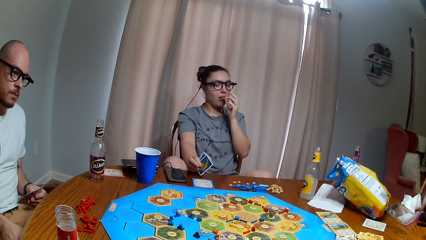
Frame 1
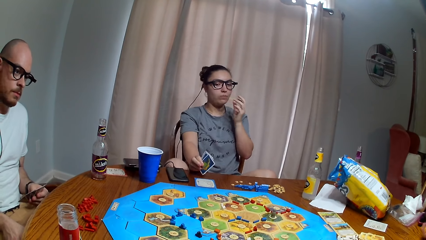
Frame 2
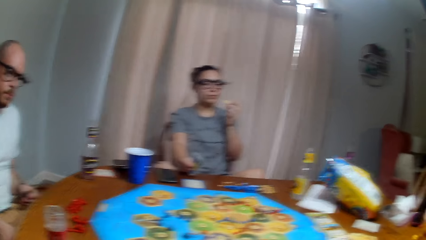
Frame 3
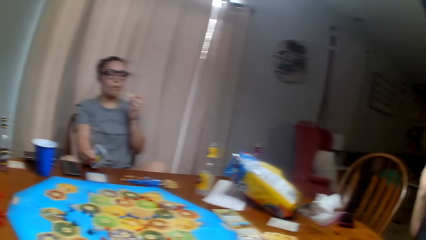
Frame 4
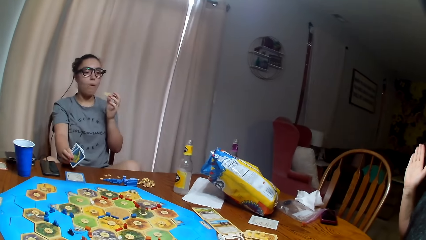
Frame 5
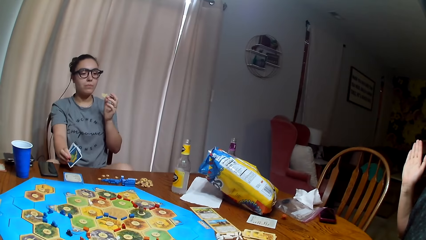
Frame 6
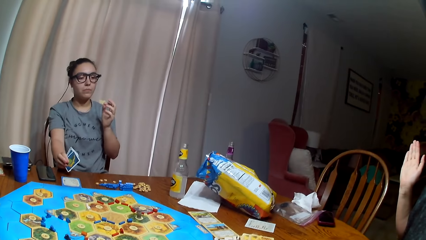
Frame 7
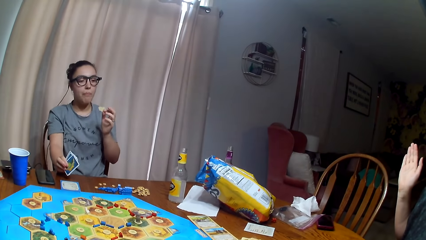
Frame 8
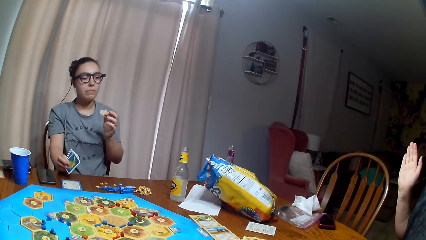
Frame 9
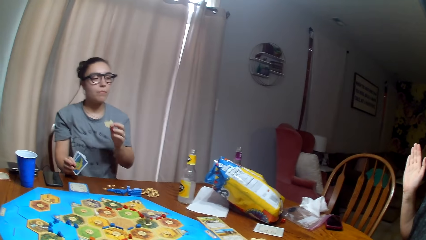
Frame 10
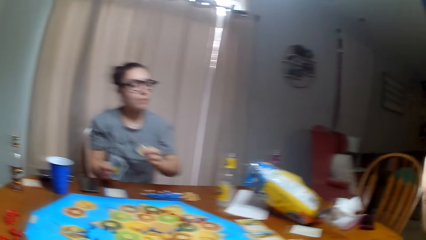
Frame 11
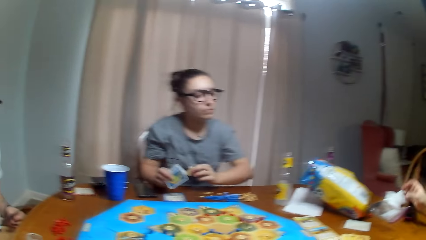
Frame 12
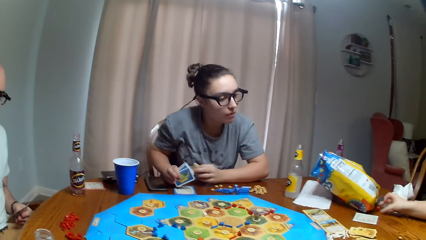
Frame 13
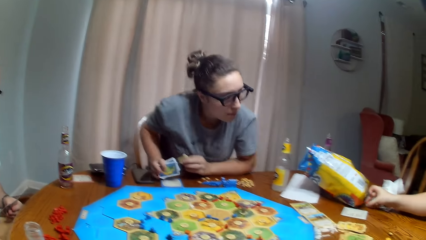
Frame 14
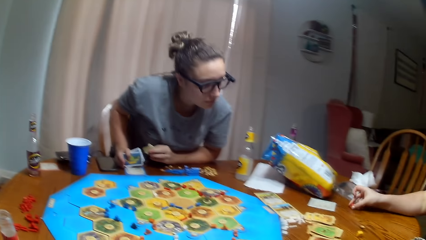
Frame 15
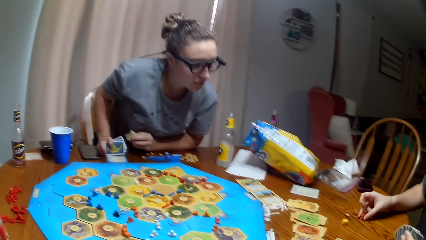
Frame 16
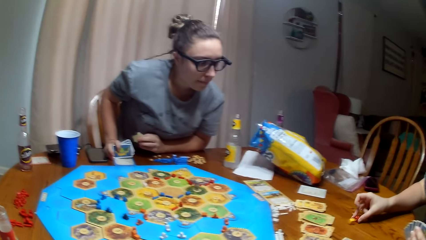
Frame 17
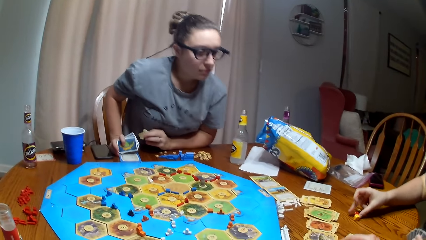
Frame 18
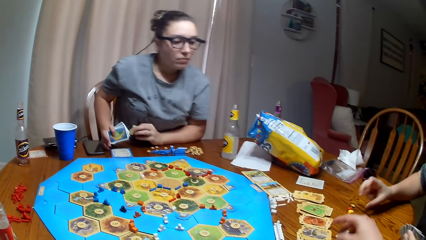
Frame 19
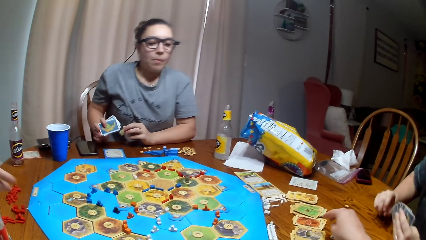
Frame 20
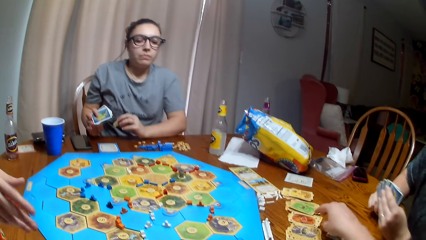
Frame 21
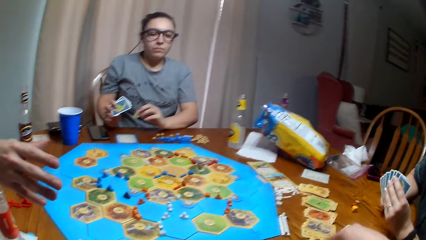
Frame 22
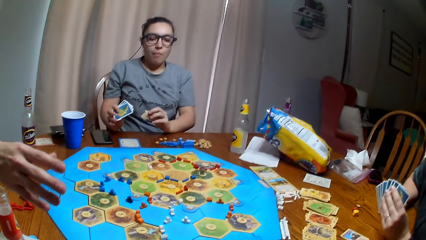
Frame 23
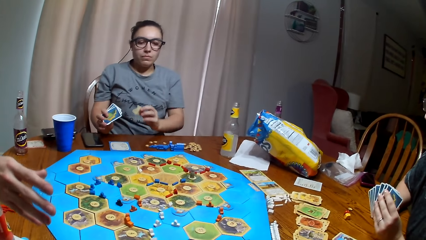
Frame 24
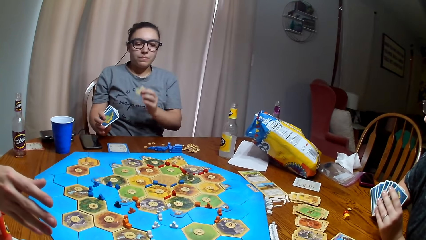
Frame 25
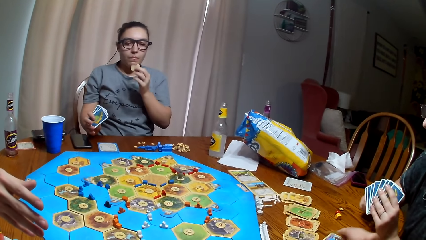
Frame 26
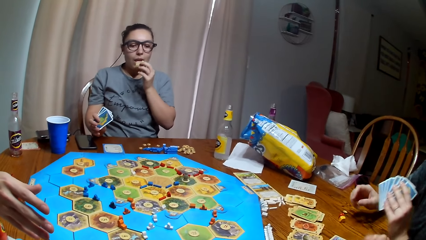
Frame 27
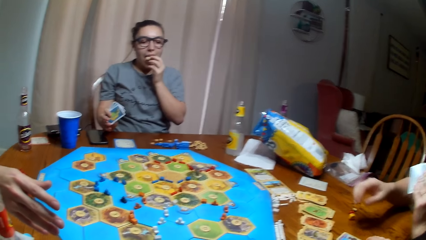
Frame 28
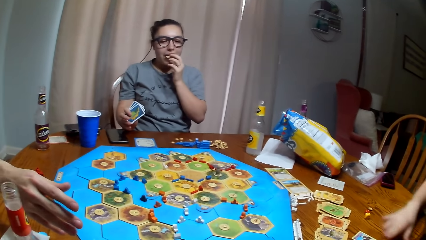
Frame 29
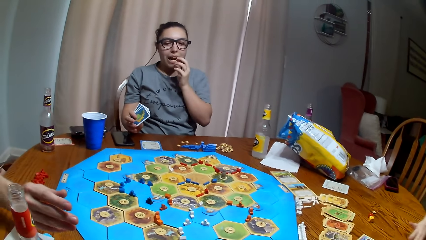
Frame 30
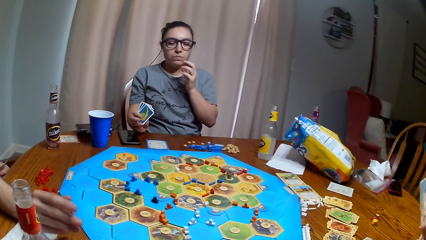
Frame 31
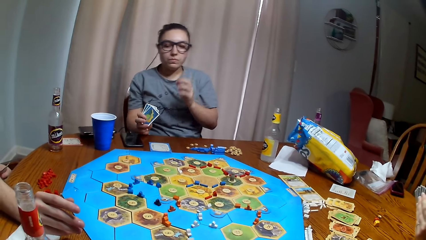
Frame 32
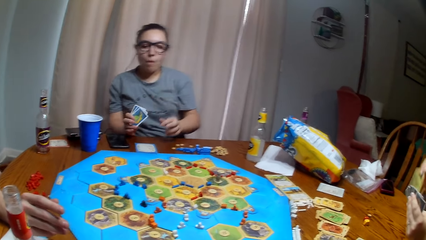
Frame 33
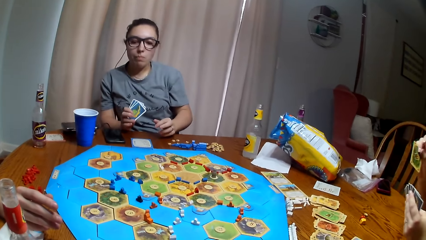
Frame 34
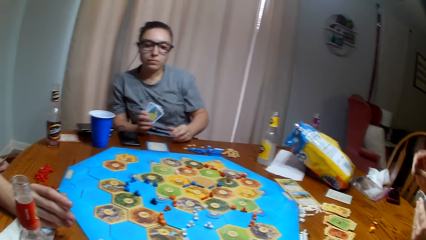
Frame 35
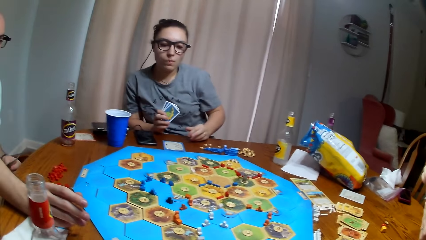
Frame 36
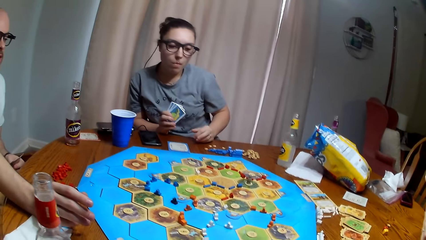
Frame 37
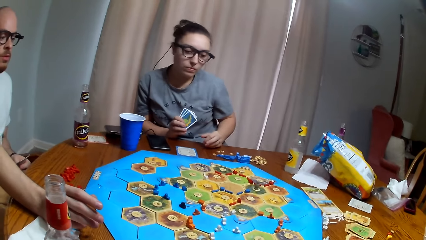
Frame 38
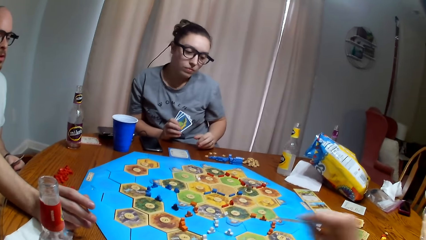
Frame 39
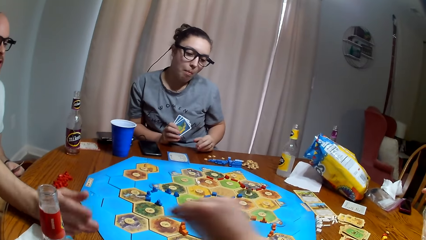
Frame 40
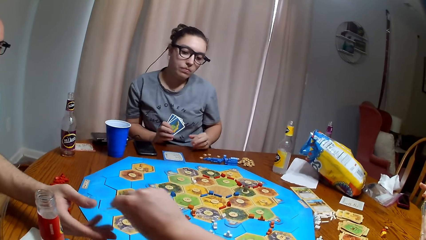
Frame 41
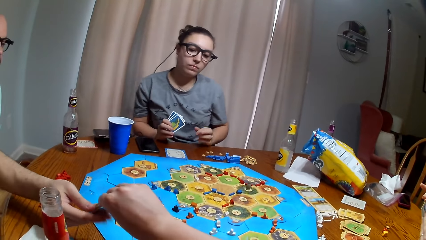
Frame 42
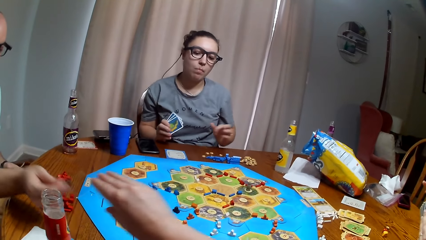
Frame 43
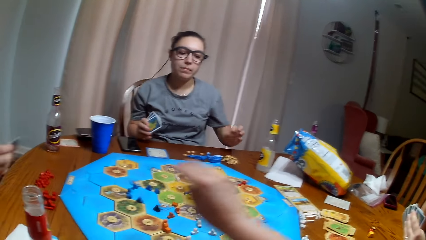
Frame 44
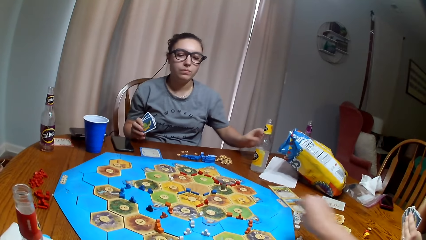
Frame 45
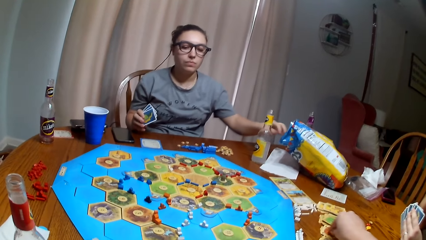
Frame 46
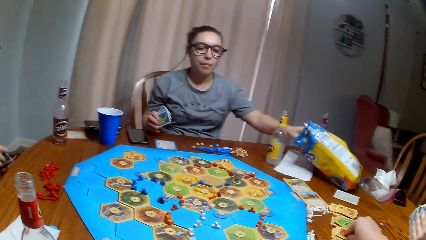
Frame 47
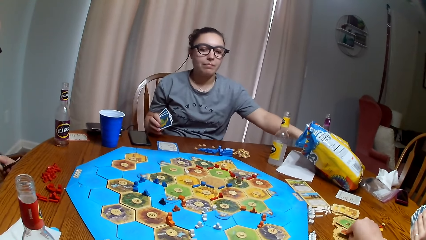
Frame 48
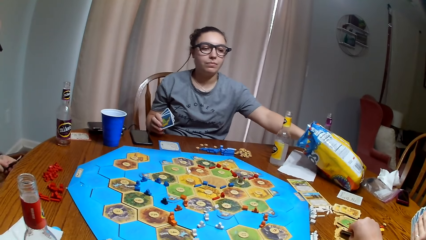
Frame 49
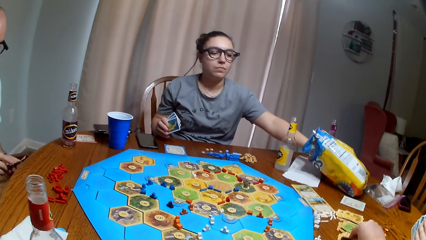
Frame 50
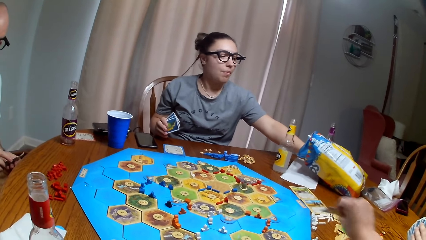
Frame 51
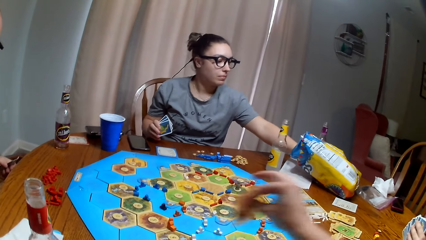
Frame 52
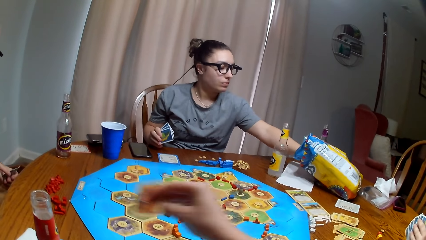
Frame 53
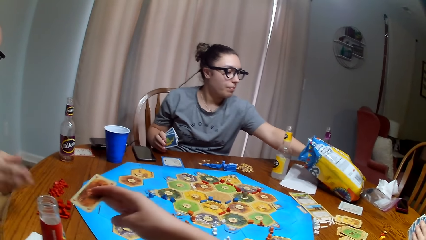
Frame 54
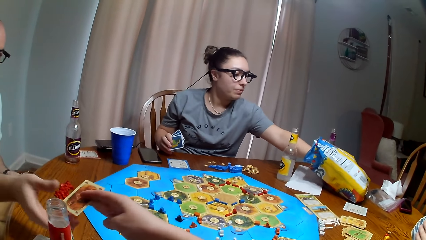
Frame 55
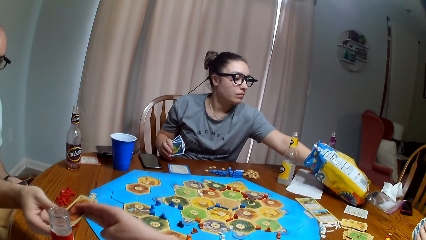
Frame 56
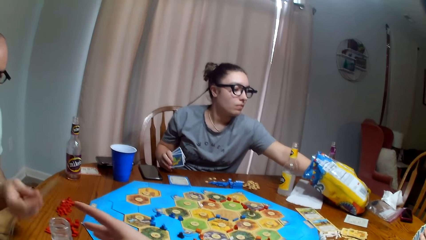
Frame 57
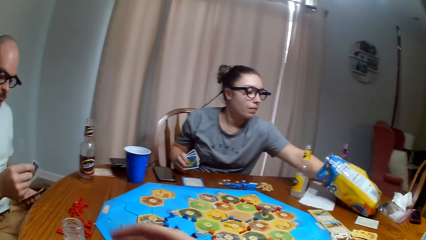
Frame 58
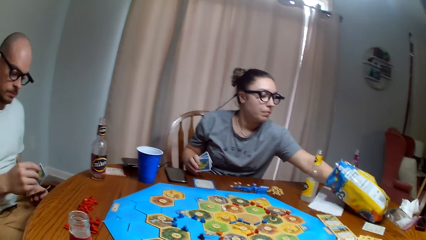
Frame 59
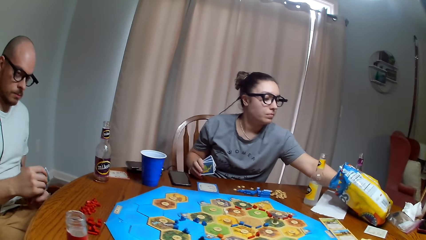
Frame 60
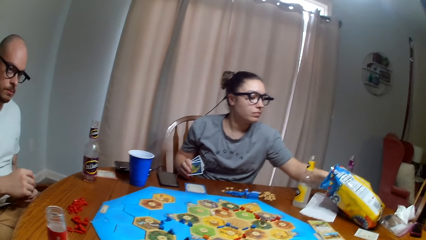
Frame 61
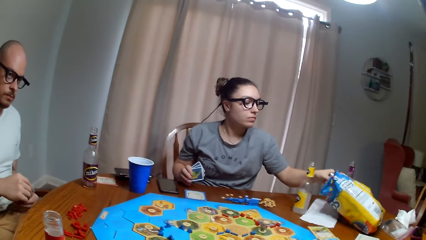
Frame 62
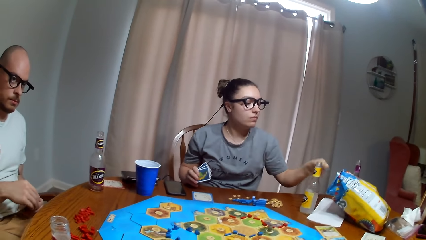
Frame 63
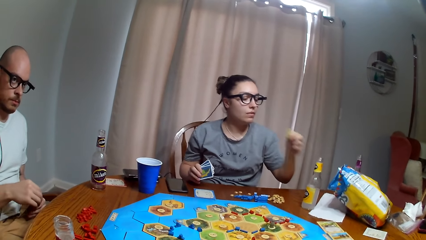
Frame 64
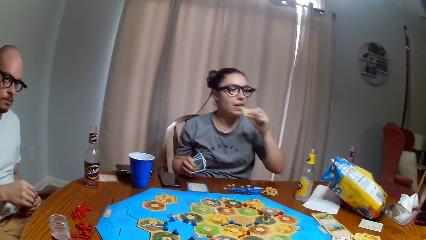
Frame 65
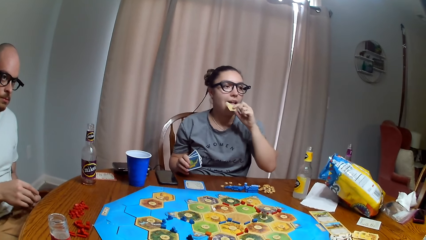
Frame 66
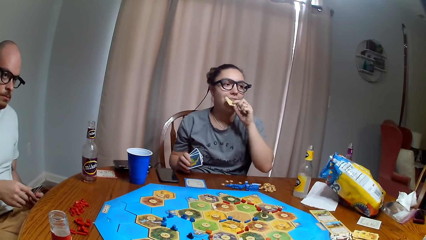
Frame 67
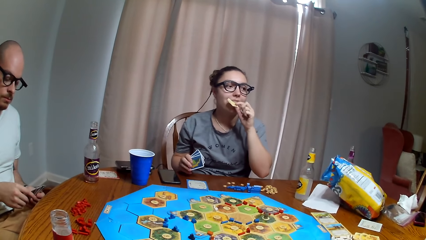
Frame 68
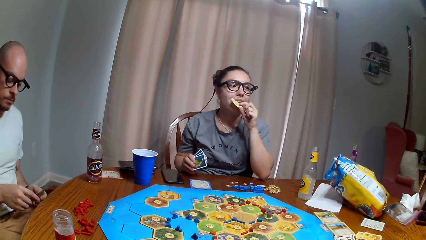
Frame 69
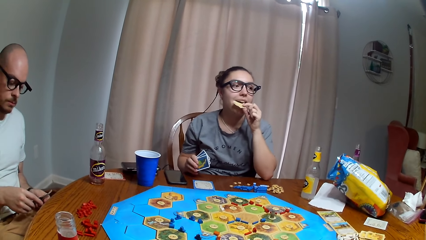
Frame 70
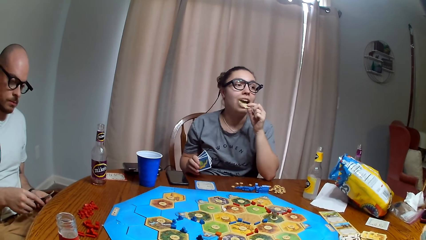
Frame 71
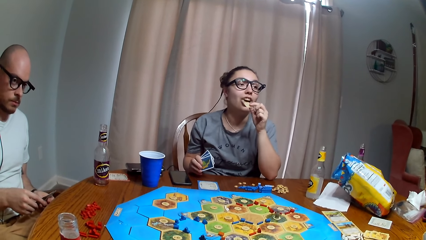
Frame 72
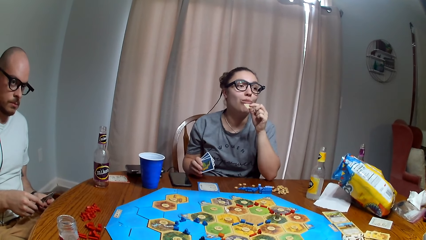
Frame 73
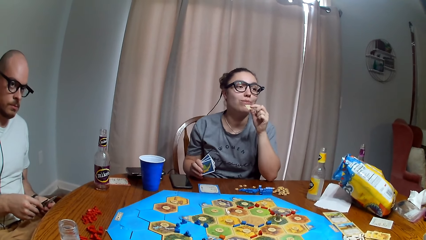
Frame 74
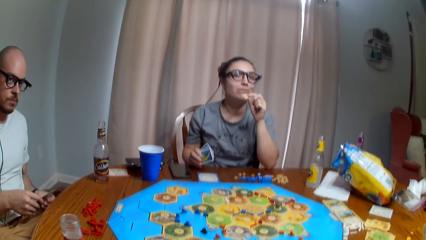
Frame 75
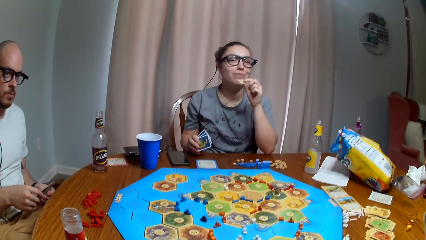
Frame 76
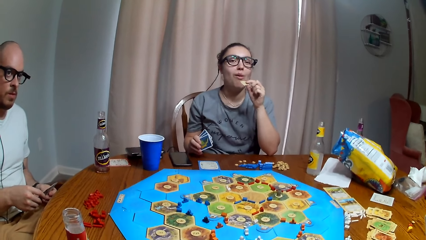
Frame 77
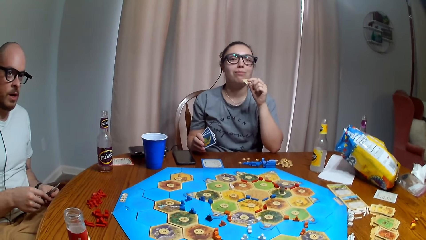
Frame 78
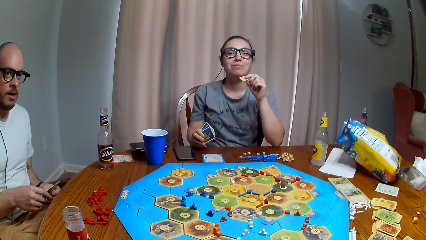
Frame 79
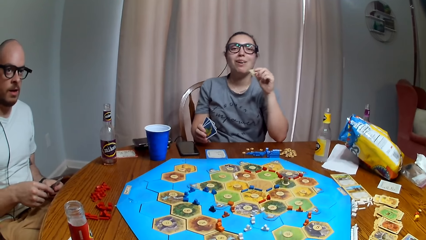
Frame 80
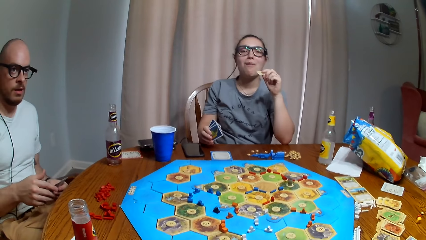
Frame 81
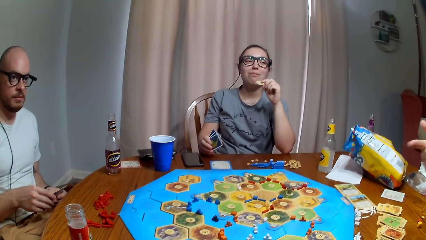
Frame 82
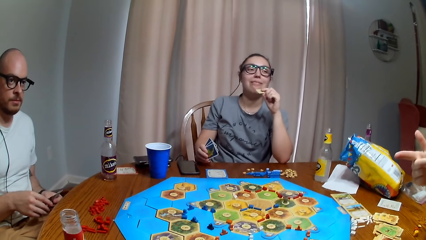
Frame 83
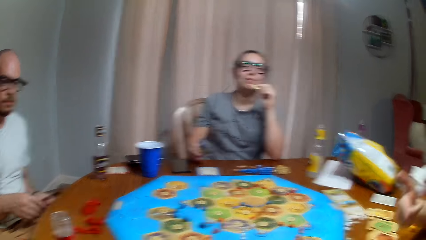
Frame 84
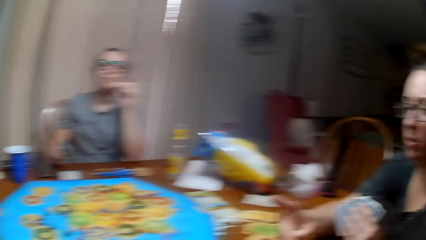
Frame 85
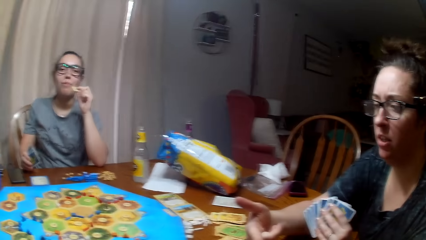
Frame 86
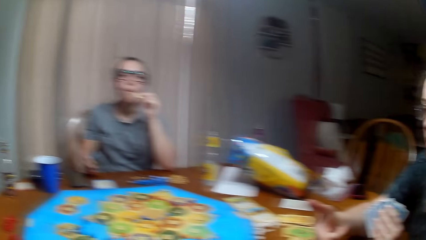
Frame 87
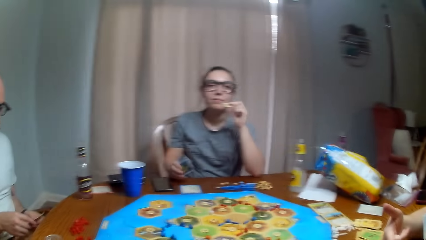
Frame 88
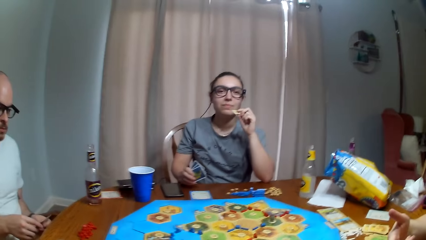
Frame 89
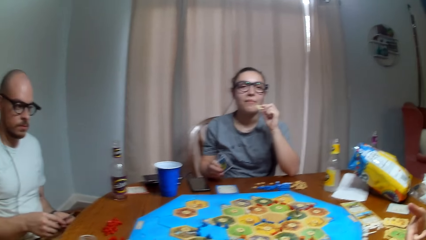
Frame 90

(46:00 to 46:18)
A woman throws the dice on the table and moves the dice. Another woman stands up and eats the chips. The camera wearer gives a man the card. They pick and eat the crisps. The other woman picks the chips. The camera wearer gives the man the card. The other woman eats the chips. The other woman dialogues with the first woman.
